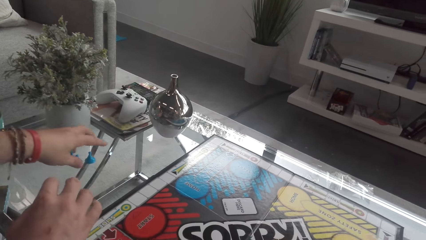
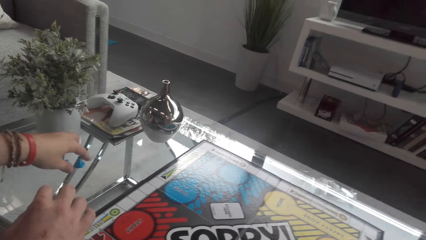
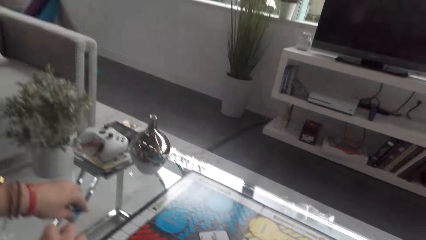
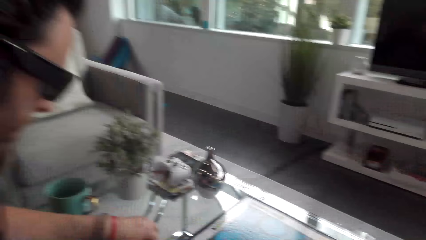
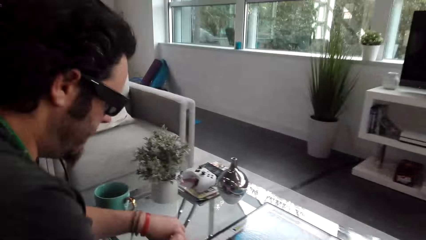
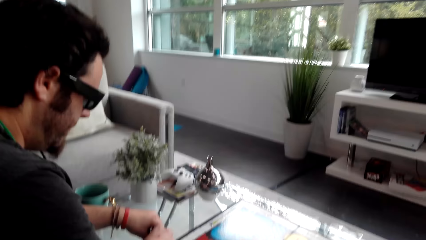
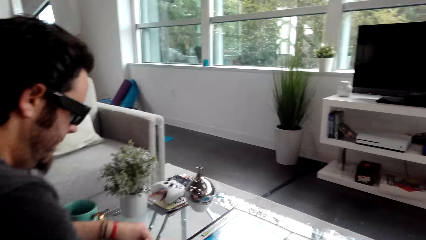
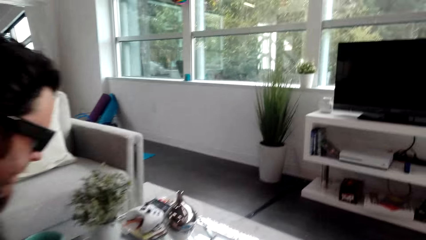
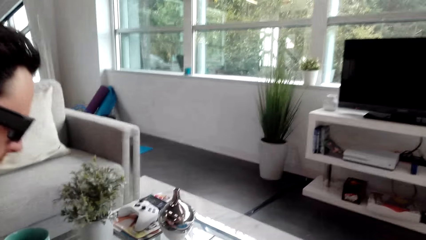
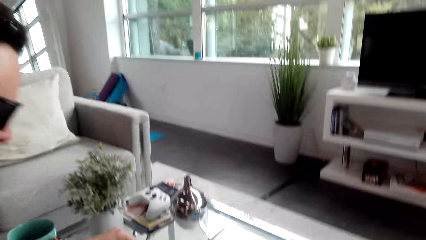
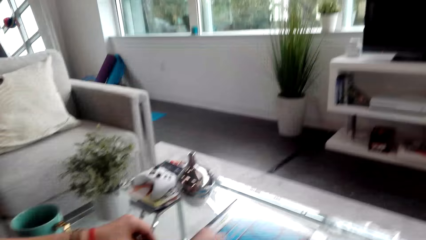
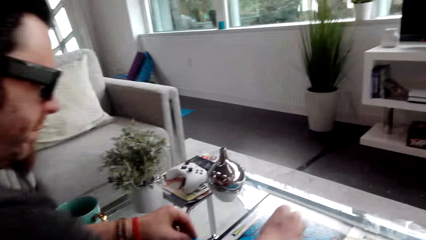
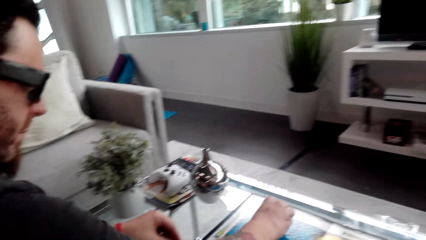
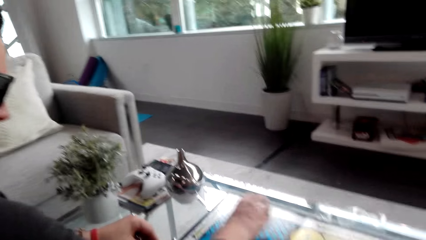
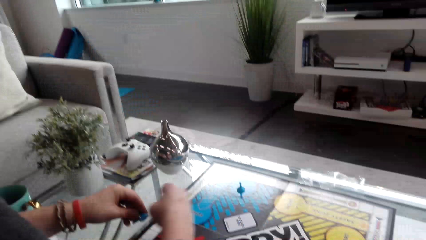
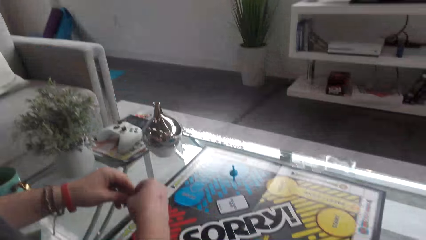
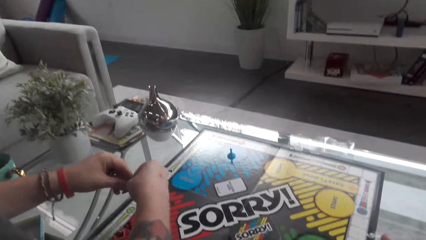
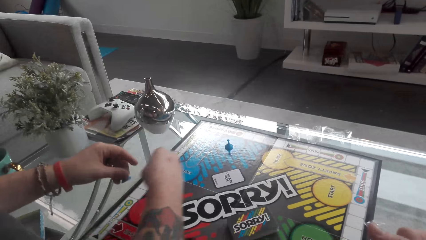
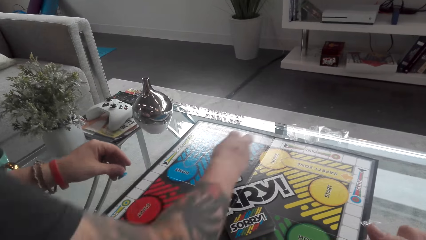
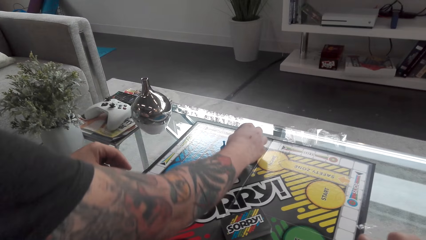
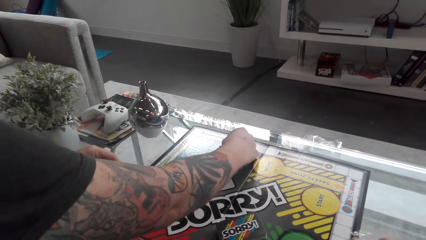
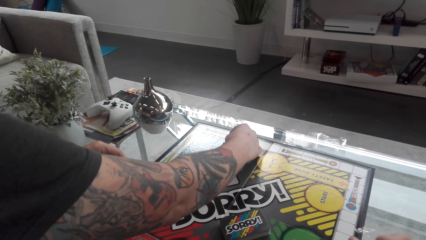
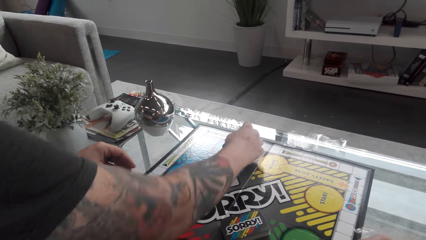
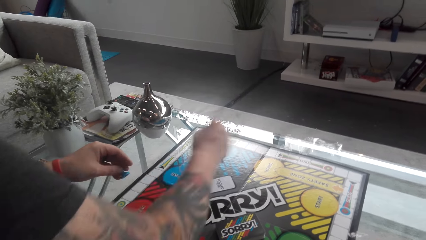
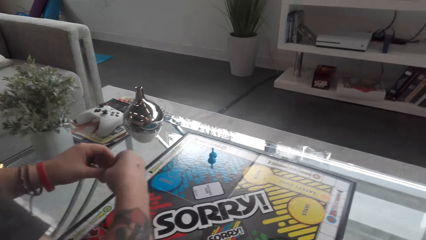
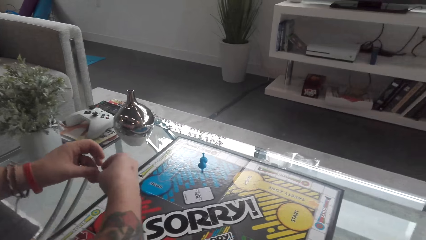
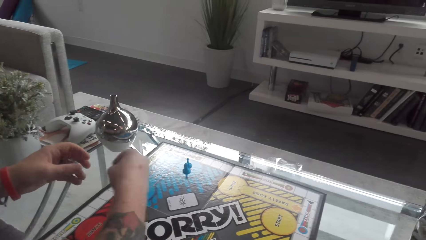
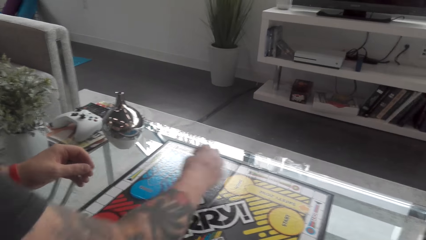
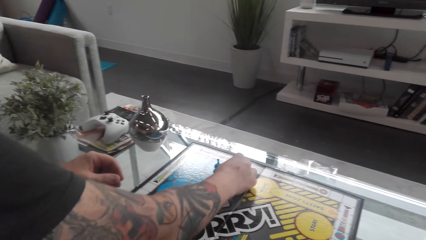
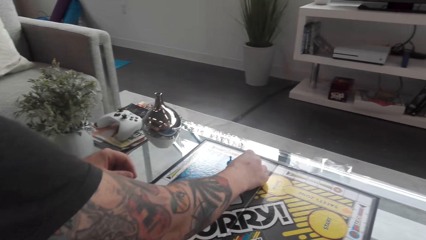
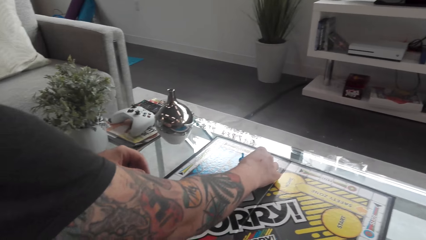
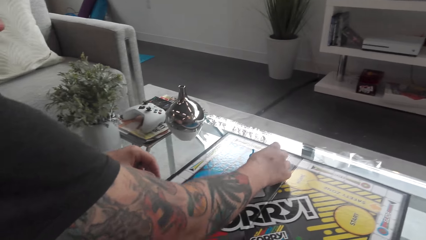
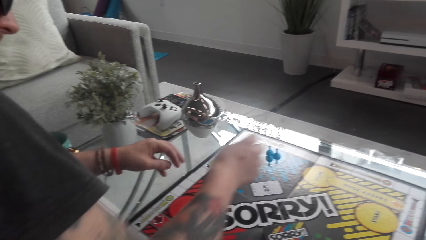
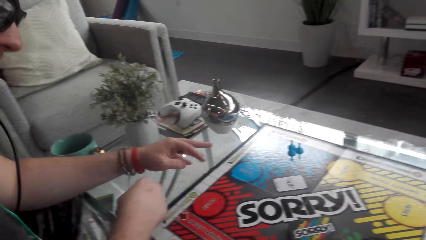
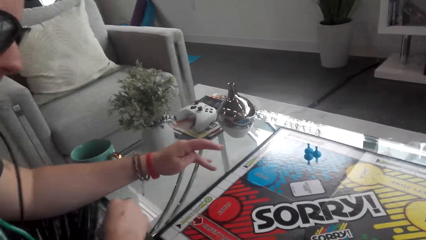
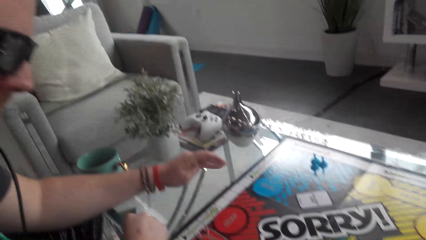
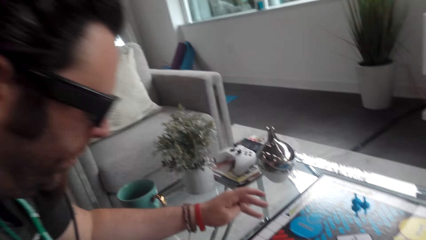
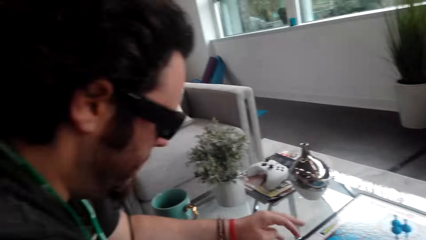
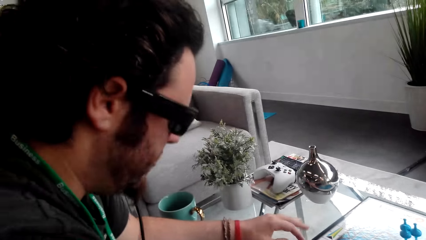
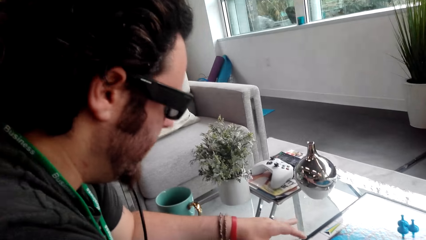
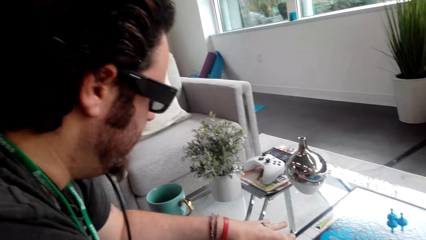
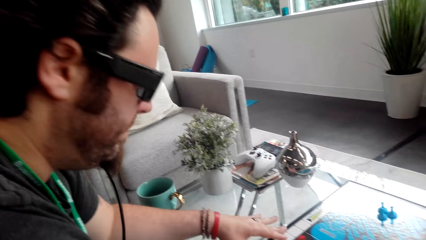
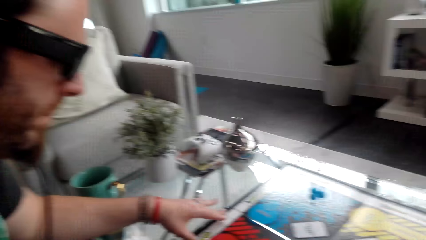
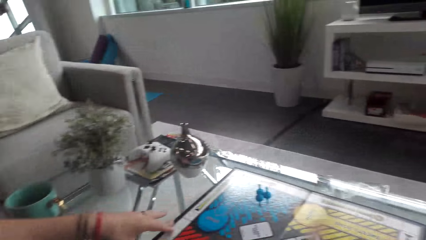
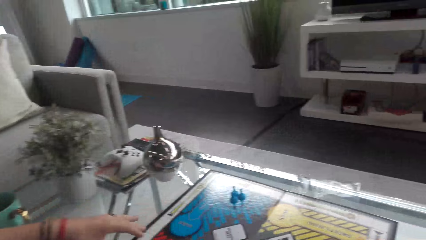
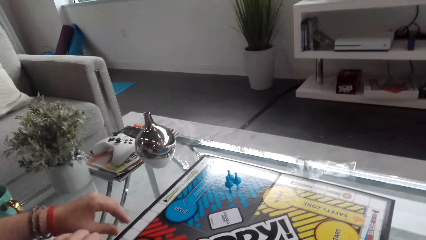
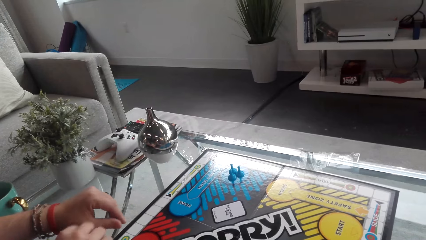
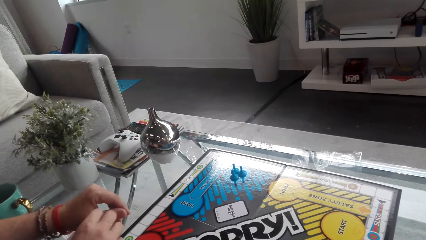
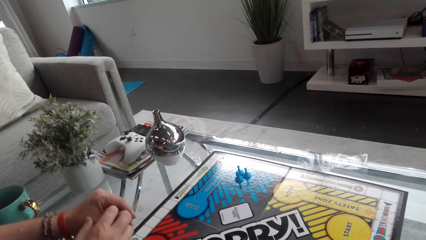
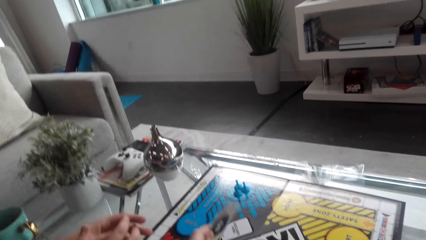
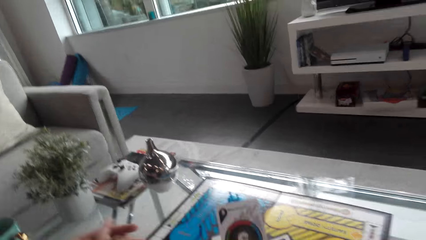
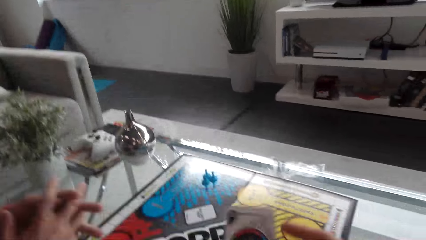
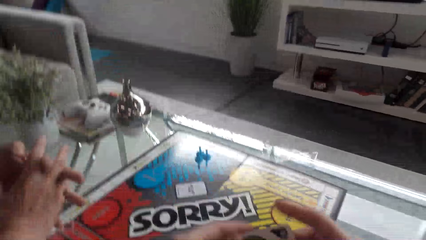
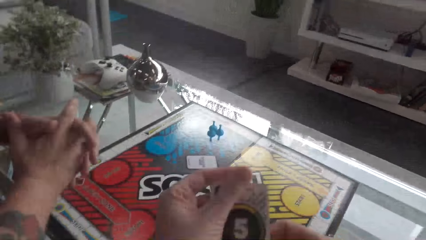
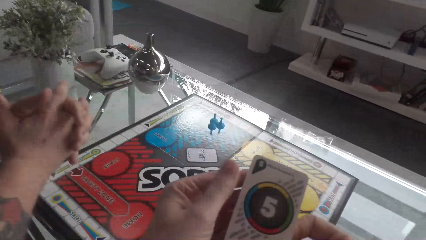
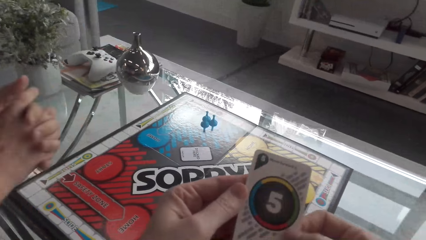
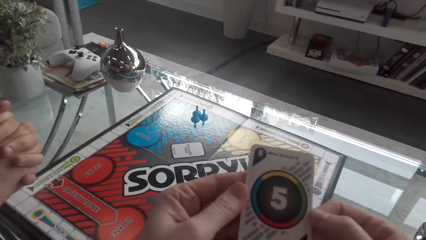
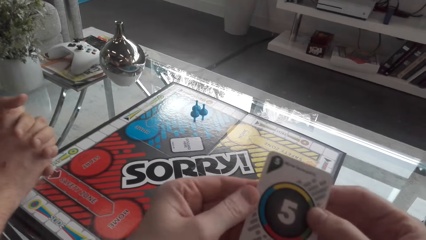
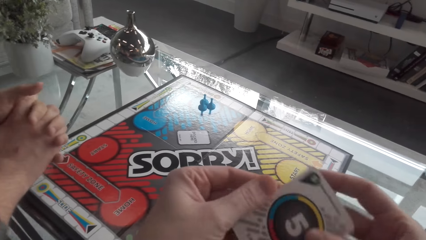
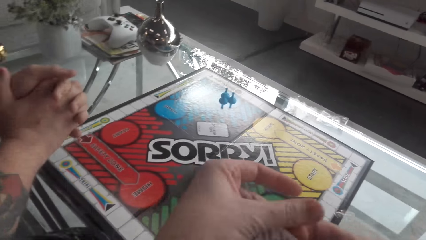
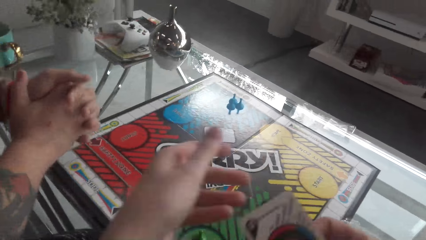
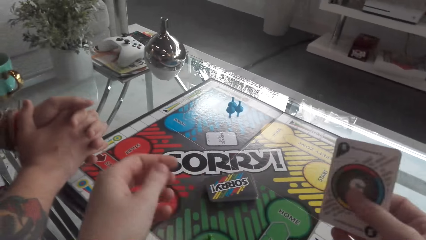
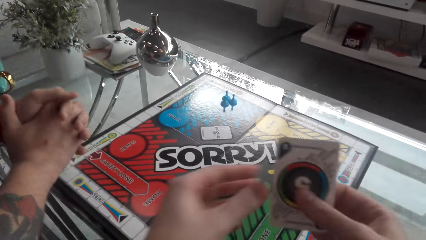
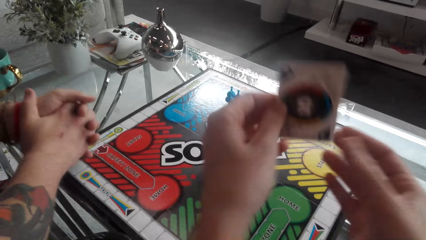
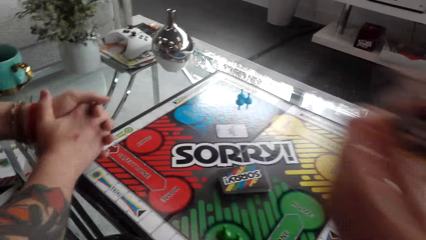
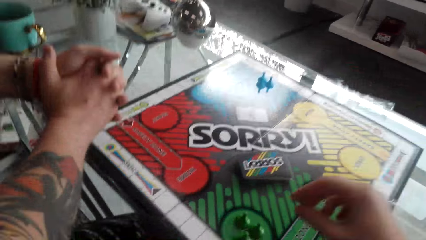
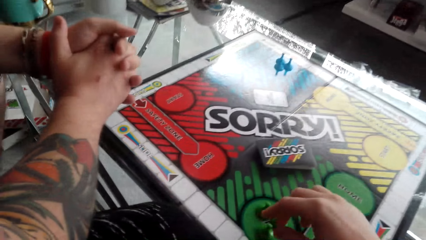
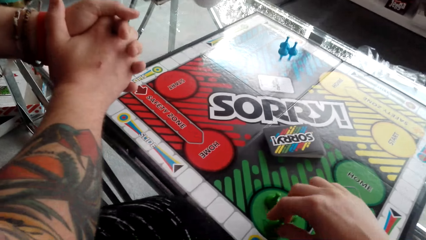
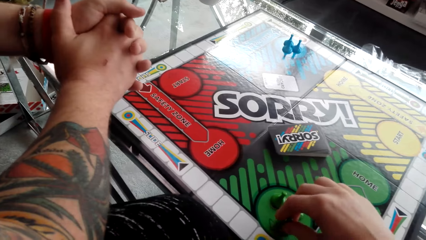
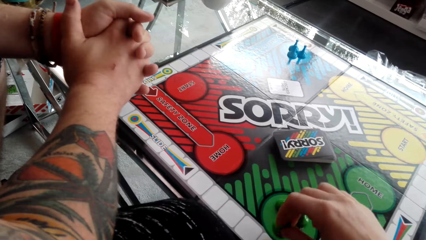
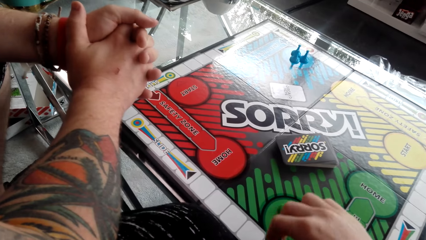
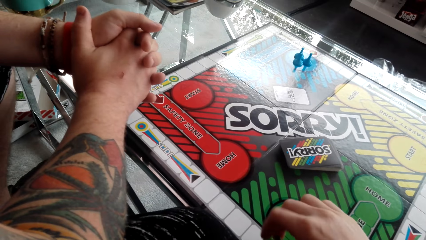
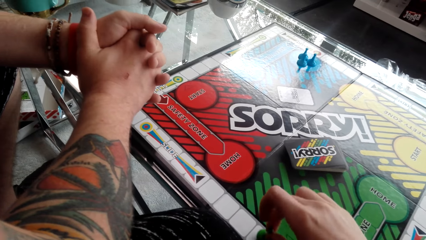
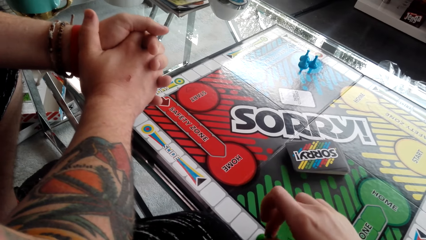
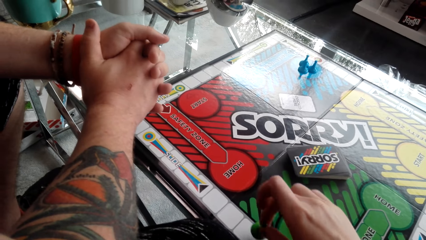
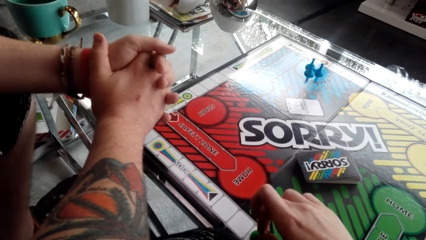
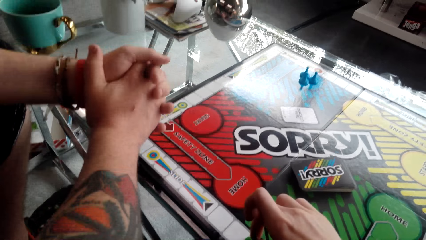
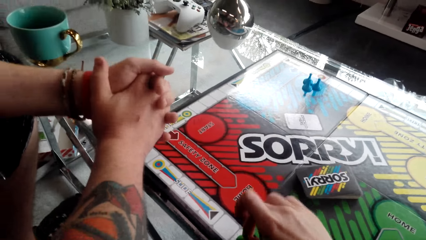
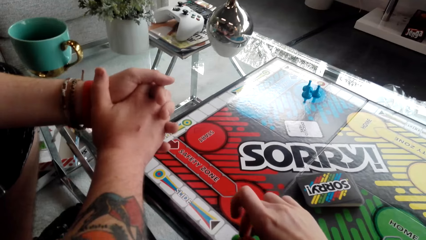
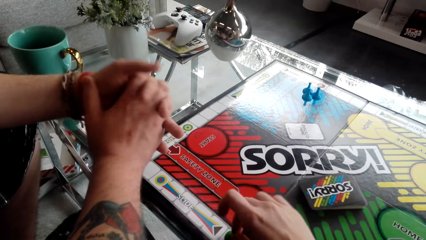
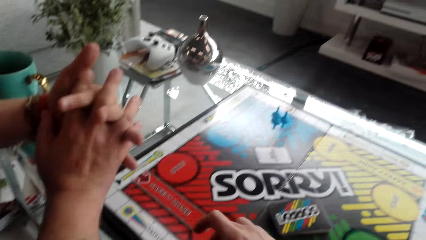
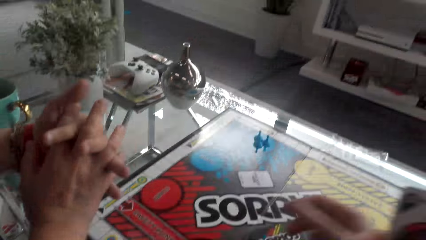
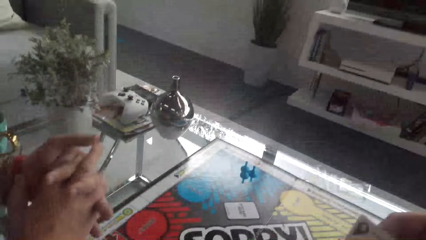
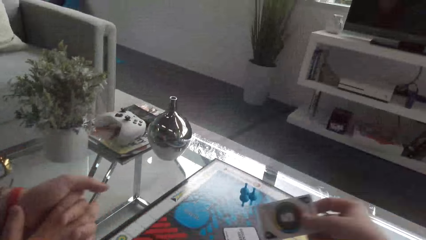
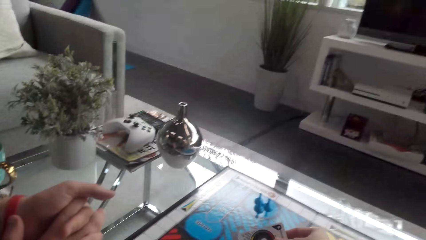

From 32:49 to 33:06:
A man picks up the tokens. The camera wearer plays the game. The man puts the tokens on the board. The man plays the game. The camera wearer converses with the man. They read the card. They move the token on the board and play the game.
